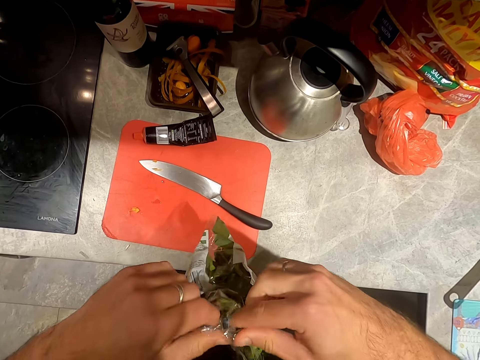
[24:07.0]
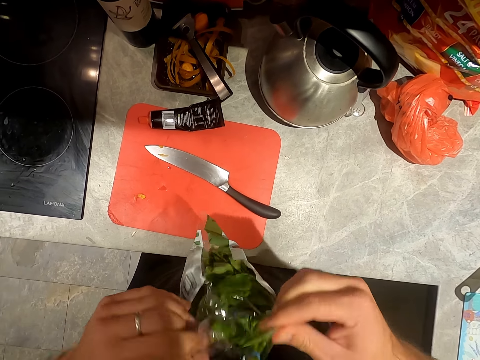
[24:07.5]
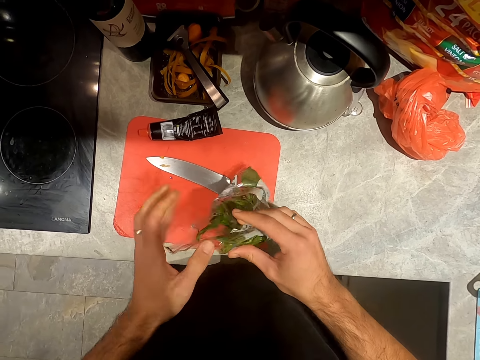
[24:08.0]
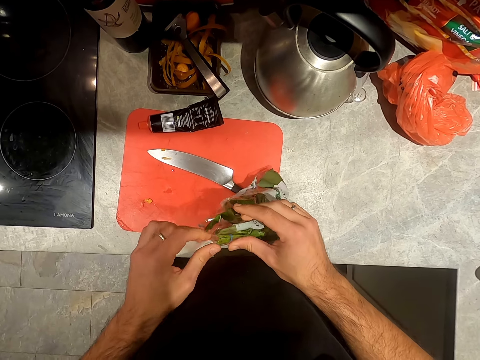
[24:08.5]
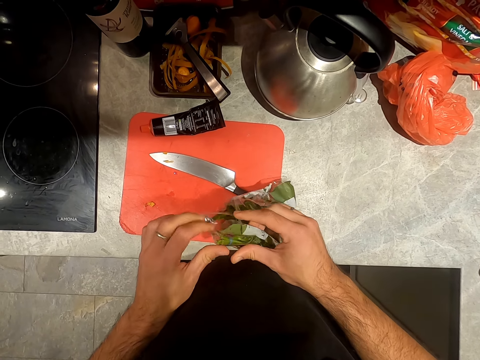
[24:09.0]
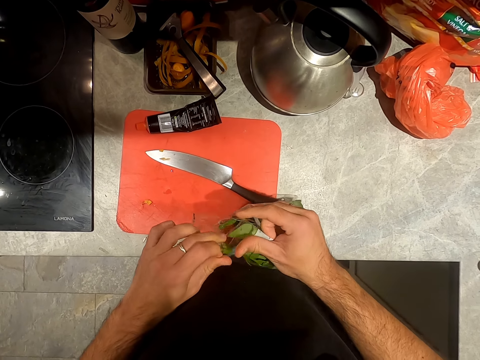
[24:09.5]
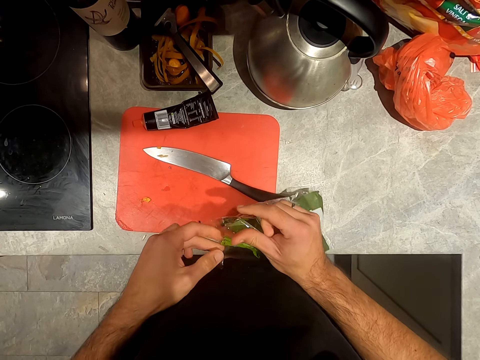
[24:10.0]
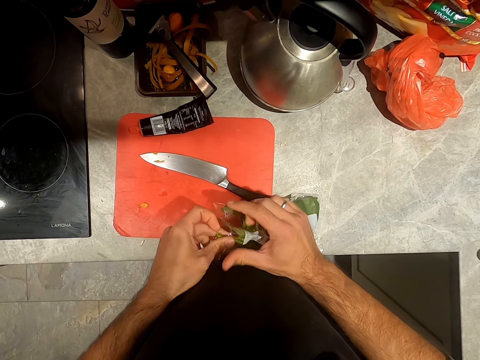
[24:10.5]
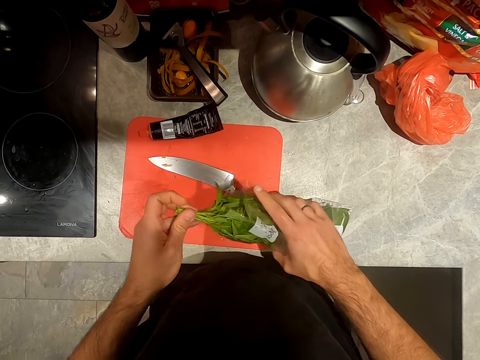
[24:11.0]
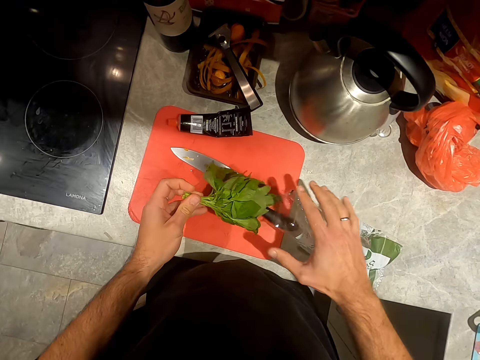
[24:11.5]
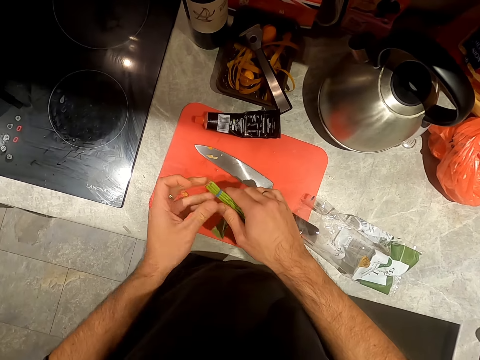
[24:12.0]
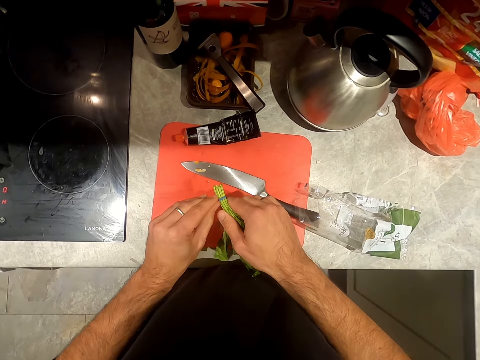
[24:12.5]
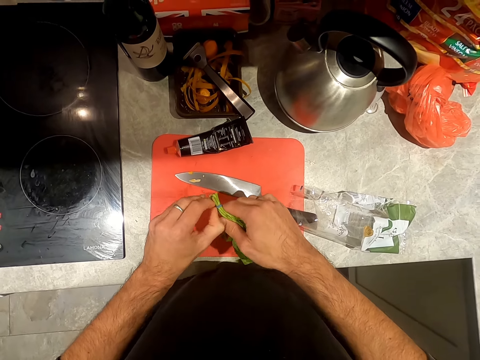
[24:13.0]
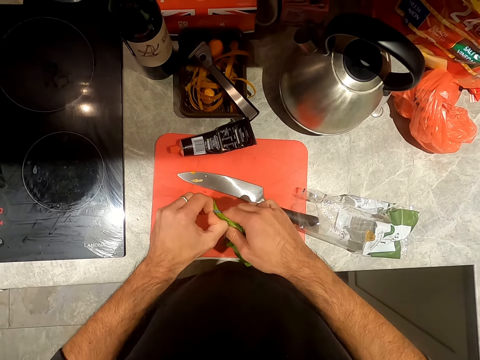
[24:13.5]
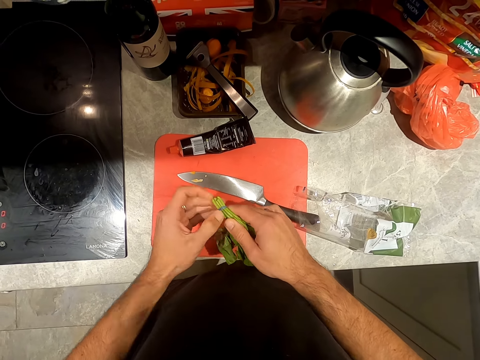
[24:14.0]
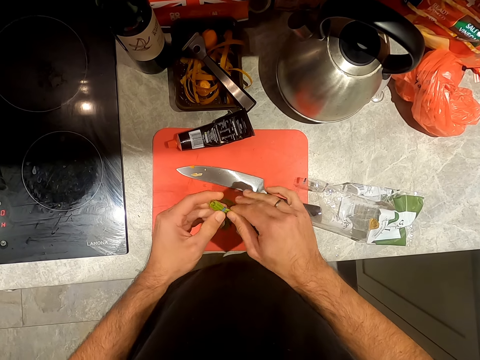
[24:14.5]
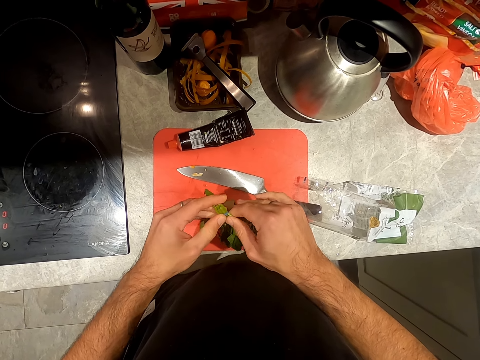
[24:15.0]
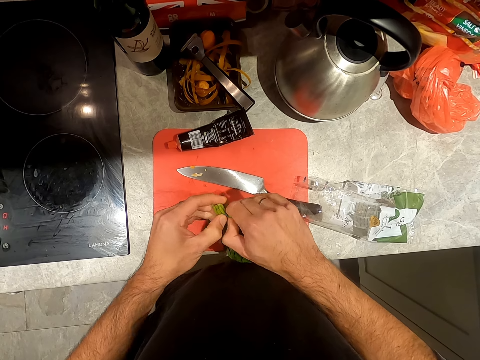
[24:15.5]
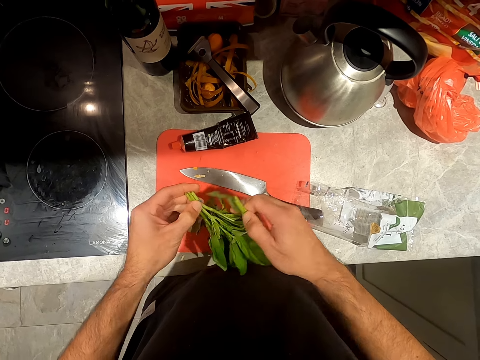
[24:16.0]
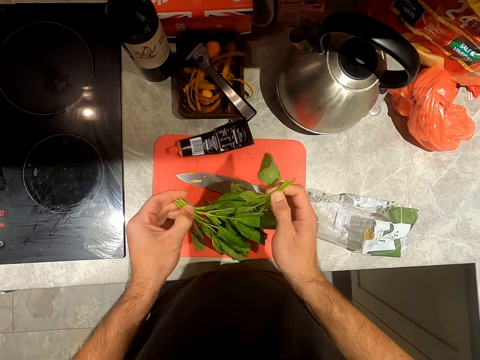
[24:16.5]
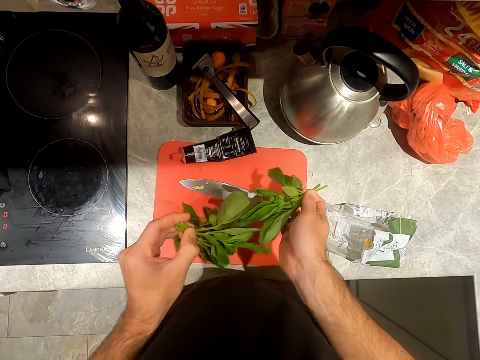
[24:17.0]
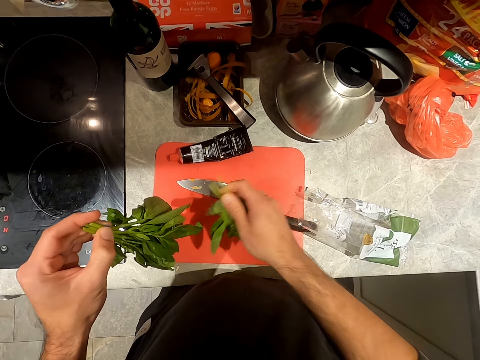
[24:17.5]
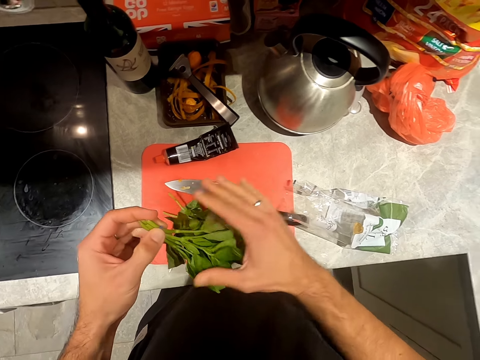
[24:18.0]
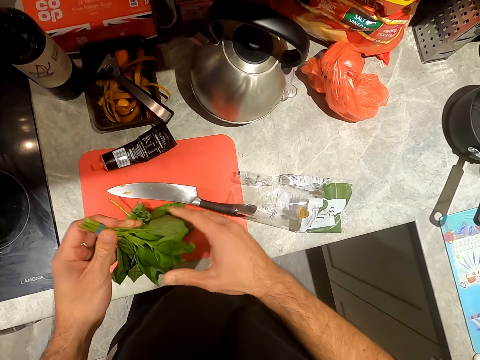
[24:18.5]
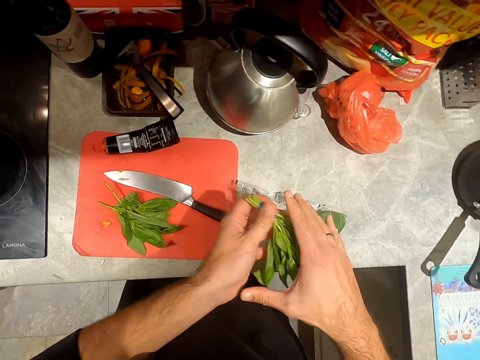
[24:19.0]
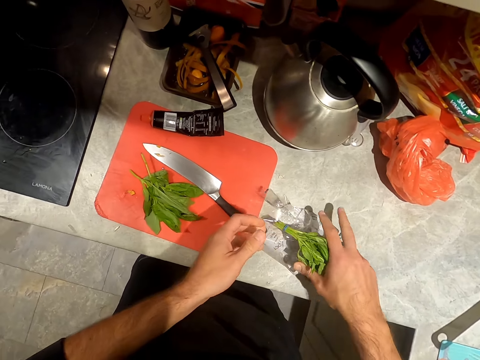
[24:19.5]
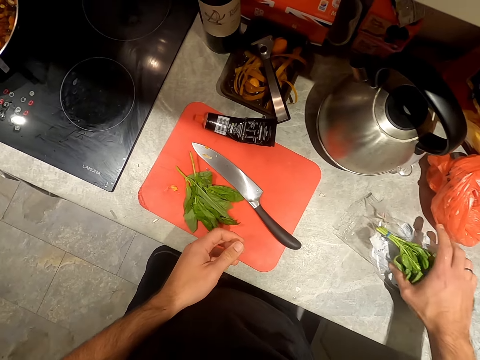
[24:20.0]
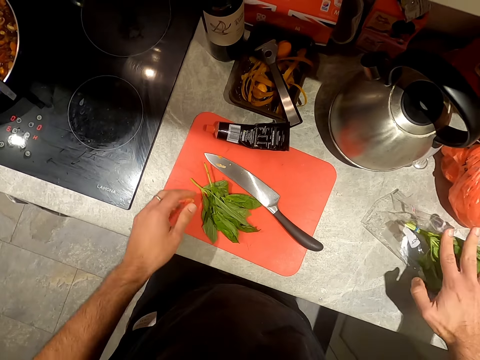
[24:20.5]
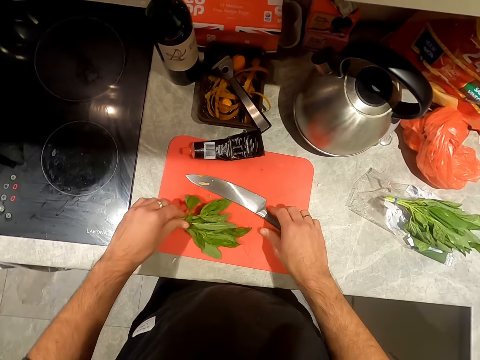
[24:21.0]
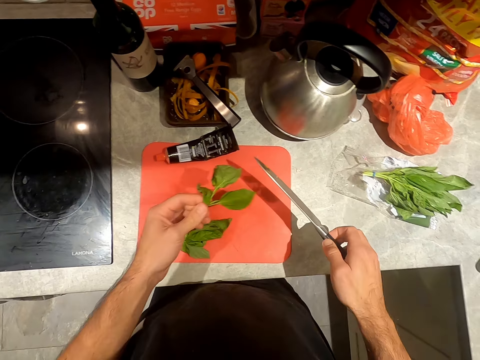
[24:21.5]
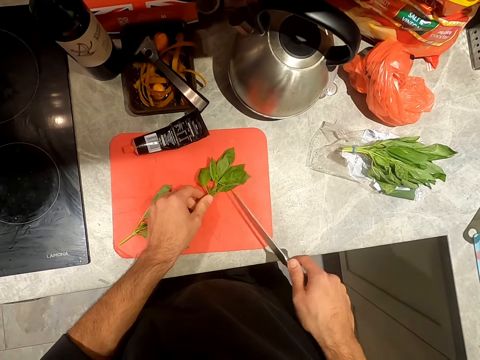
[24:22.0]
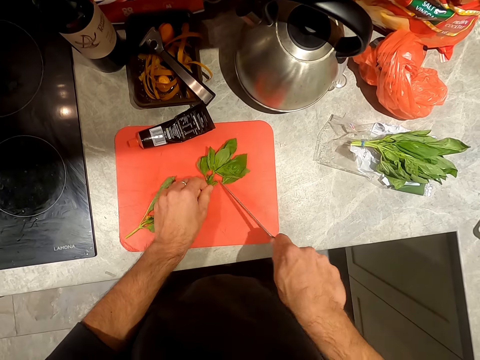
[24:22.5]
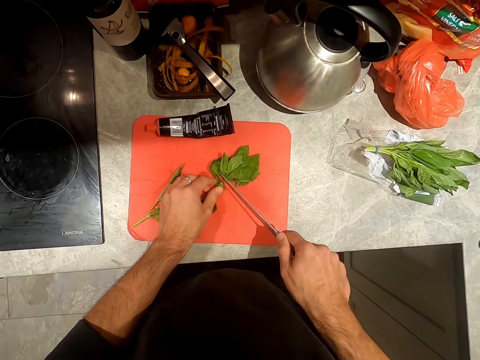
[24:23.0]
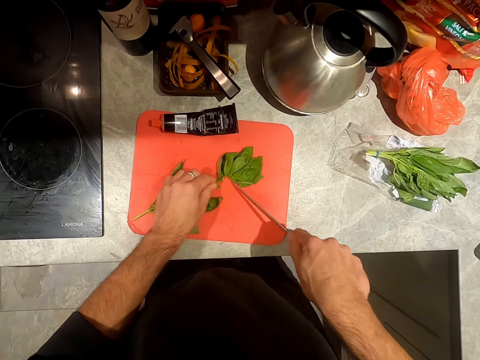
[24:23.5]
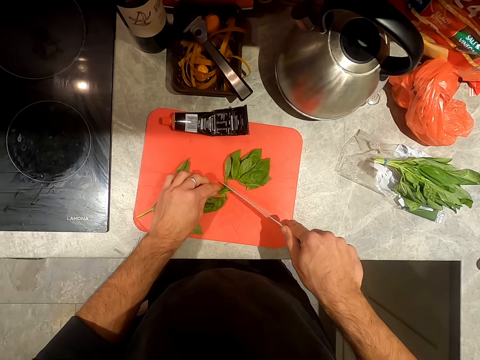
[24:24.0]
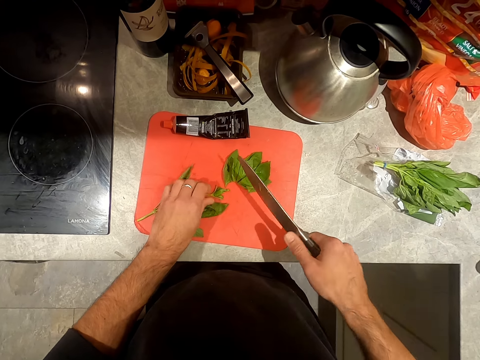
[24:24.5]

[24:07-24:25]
The camera wearer takes some basil leaves from the pack of basil leaves in his right hand with his left hand. He drops the leaf vegetable on the chopping board. He unties the basil leaves with both hands. He separates some basil leaves with his right hand from the basil leaves in his left hand. He drops the basil leaves in his right hand on the cutting board on the counter. He holds the basil leaves with both hands. He drops the leaf on the packet. He moves the basil leaves and the pack of basil leaves on the counter with his right hand. He holds the basil leaves on the cutting board on the counter with his left hand. He picks a knife from the cutting board on the counter with his right hand. He drops the basil leaves on the cutting board with his left hand. He cuts the basil leaves in his left hand on the cutting board on the counter with the knife in his right hand.

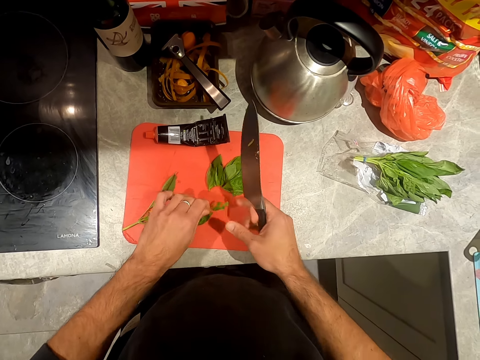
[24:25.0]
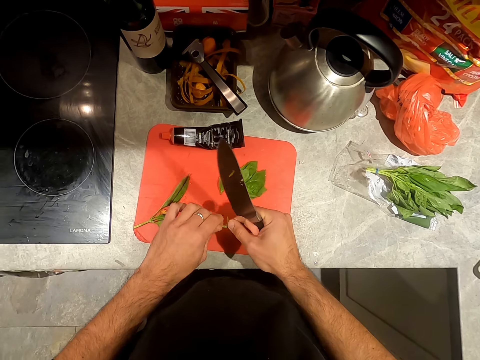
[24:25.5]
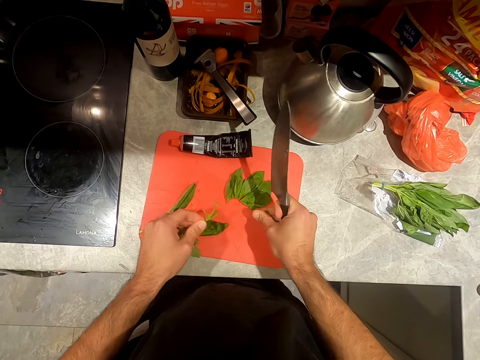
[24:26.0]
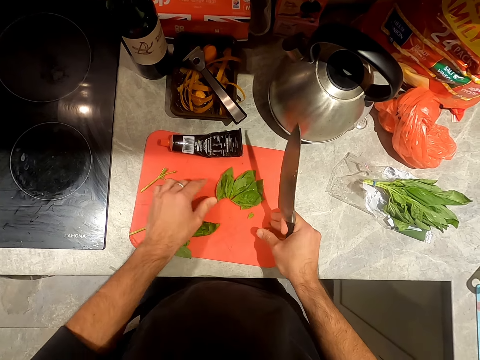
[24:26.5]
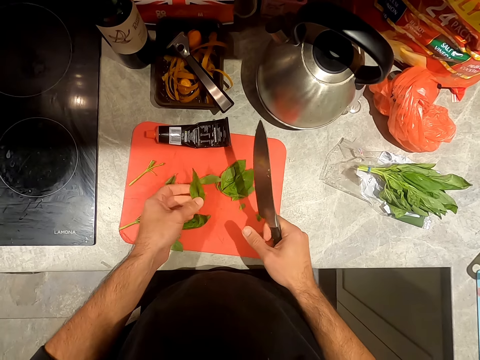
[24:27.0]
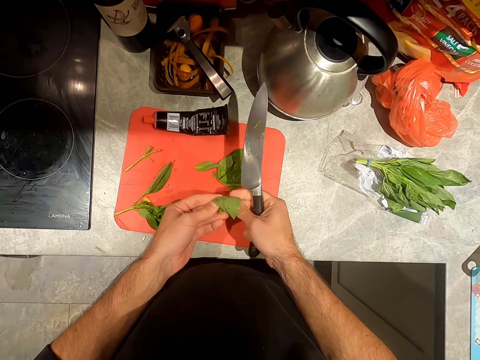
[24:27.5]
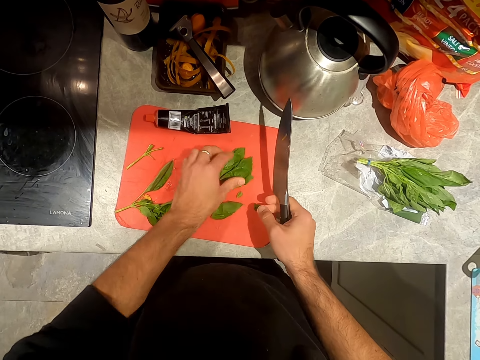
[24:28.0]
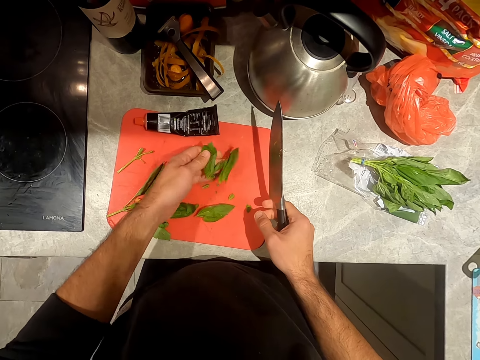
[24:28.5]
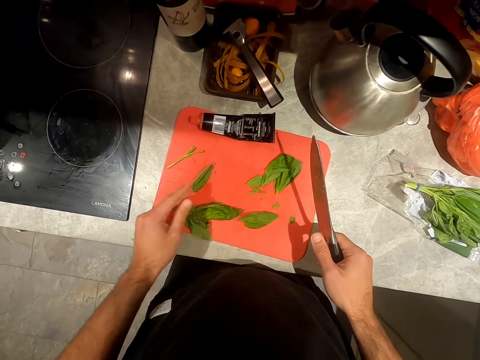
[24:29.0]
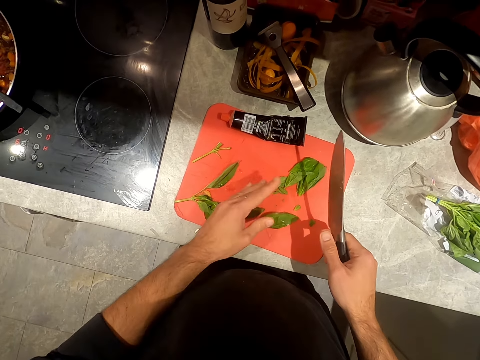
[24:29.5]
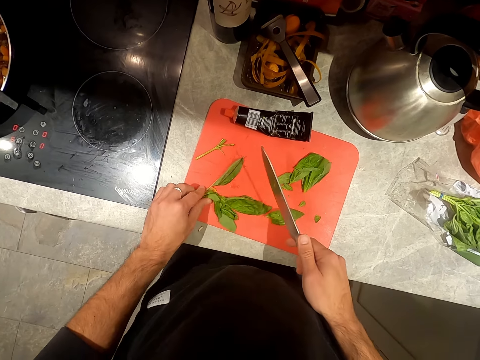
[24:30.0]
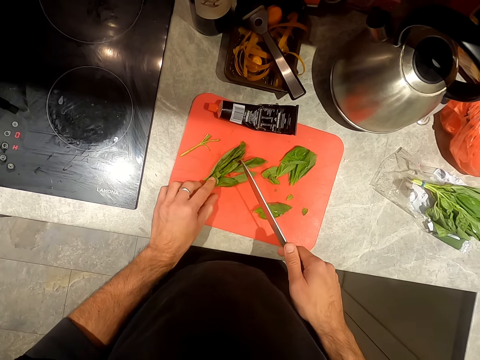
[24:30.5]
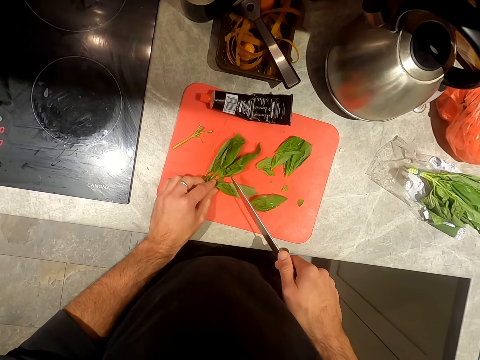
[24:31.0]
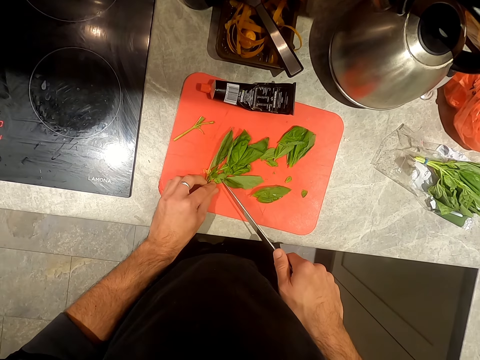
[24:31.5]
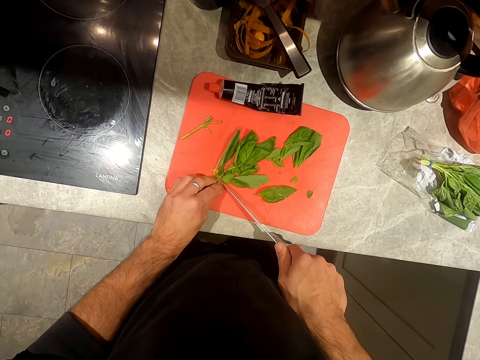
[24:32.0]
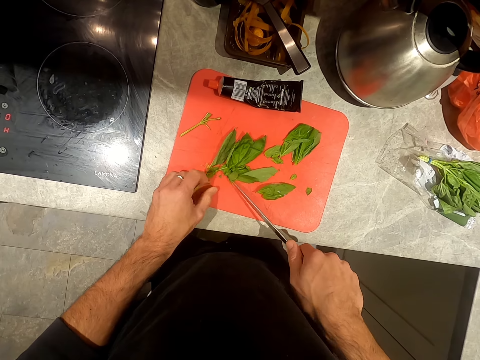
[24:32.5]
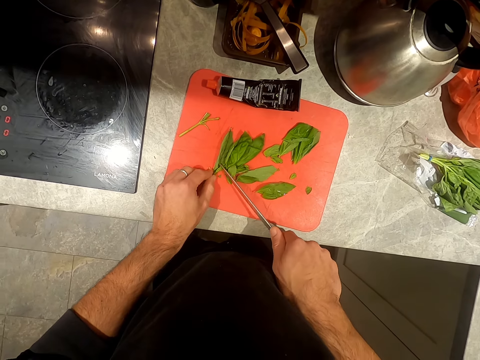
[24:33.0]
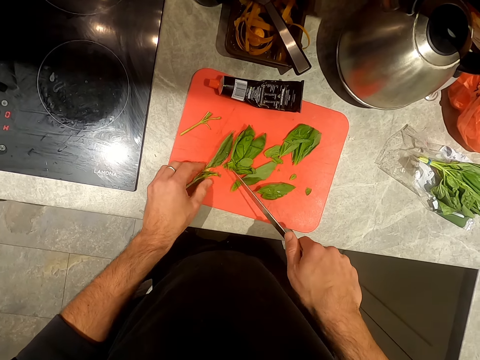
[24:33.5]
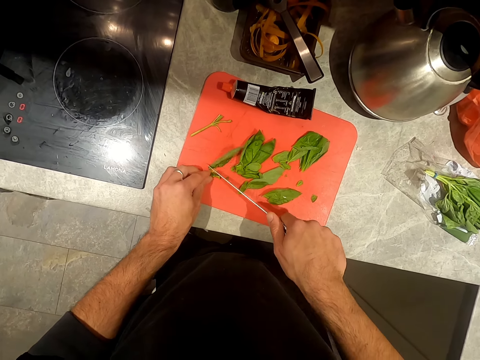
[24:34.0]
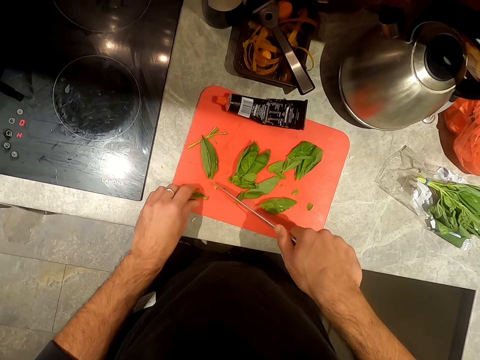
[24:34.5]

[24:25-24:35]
The camera wearer picks the basil leaf from the cutting board on the counter with his left hand. He cuts the basil leaf in his left hand with the knife in his right hand. He drops the basil leaf in his left hand on the cutting board on the counter. He picks the basil leaf from the cutting board on the counter with his left hand. He holds the basil leaf with both hands. He drops the basil leaf on the cutting board on the counter with both hands. He picks the basil leaves from the cutting board on the counter with his left hand. He drops the basil leaves on the cutting board on the counter with his left hand. He holds the basil leaves on the cutting board on the counter with his left hand. He cuts the basil leaves in his left hand on the cutting board on the counter with the knife in his right hand.
